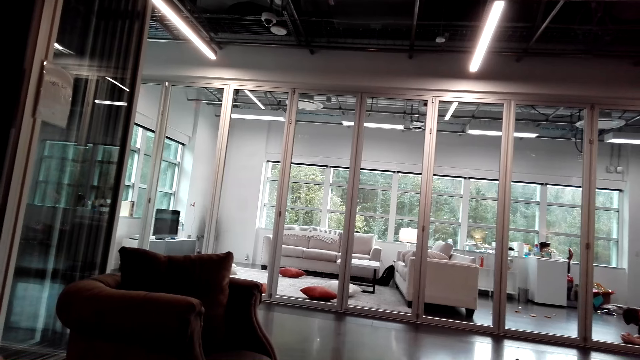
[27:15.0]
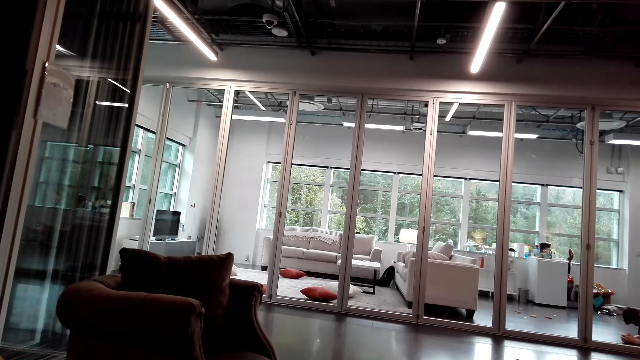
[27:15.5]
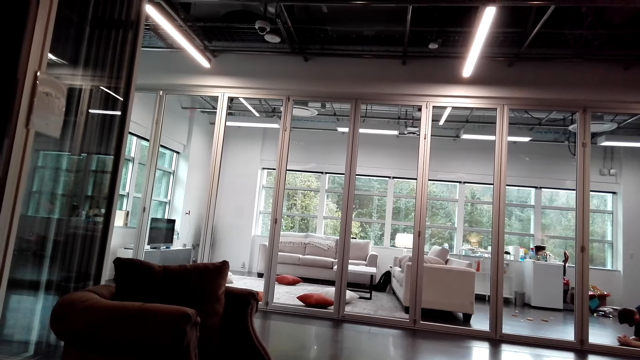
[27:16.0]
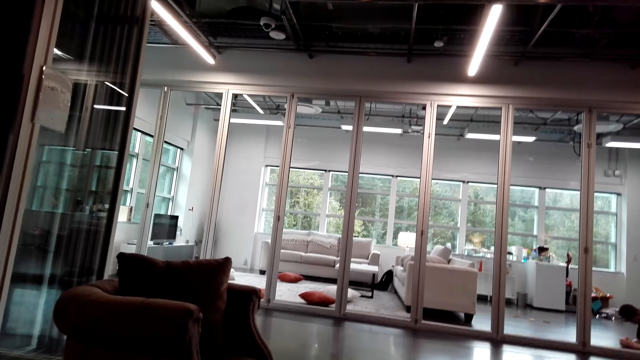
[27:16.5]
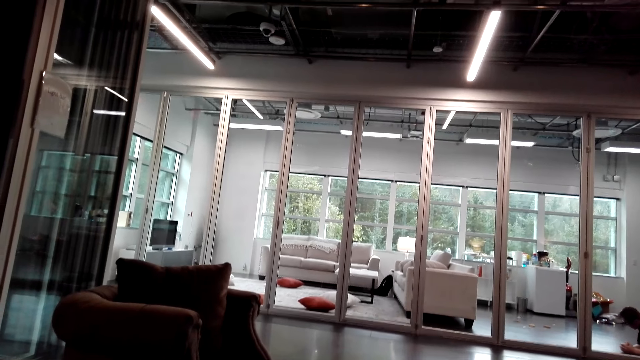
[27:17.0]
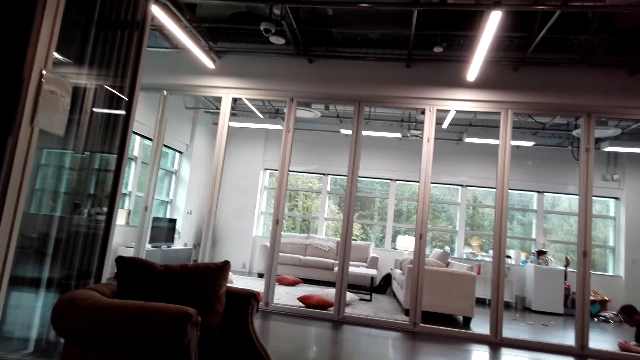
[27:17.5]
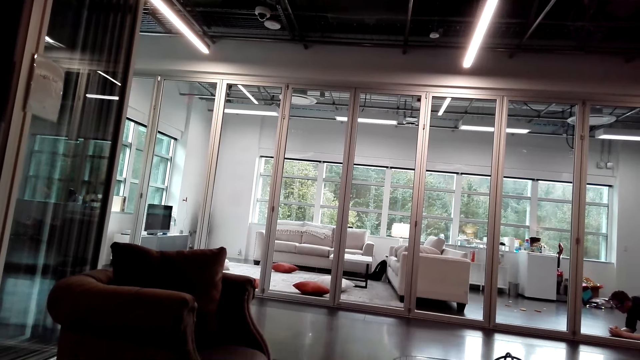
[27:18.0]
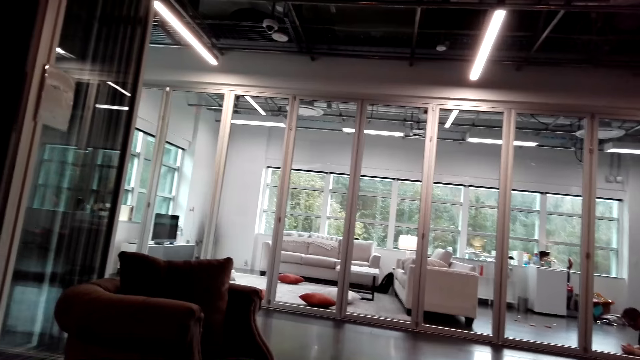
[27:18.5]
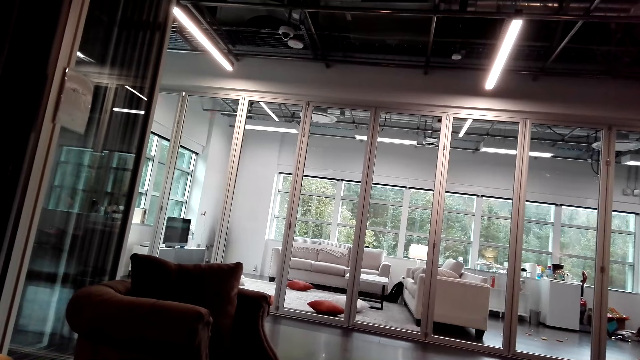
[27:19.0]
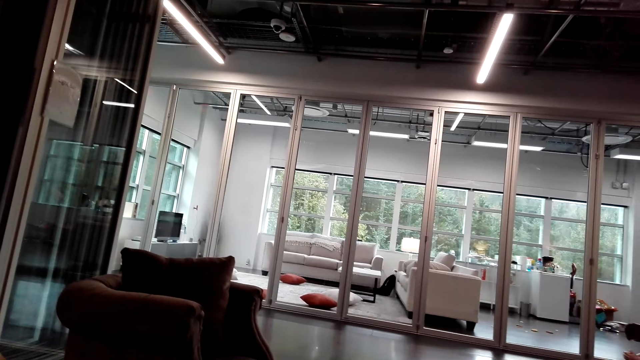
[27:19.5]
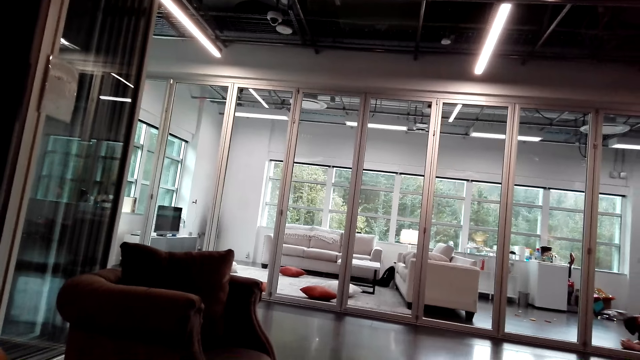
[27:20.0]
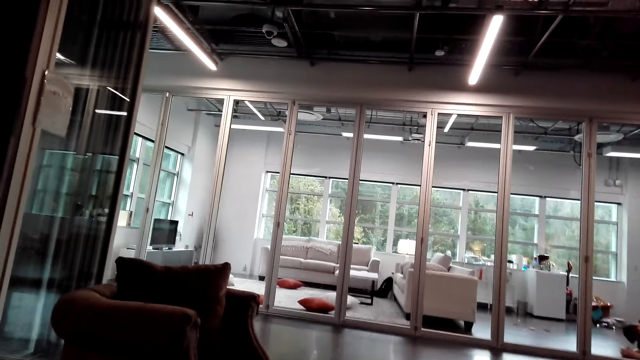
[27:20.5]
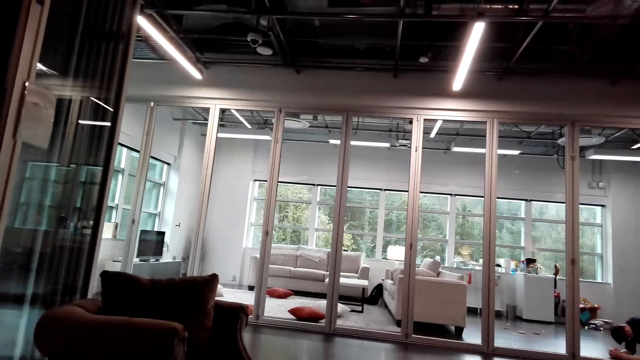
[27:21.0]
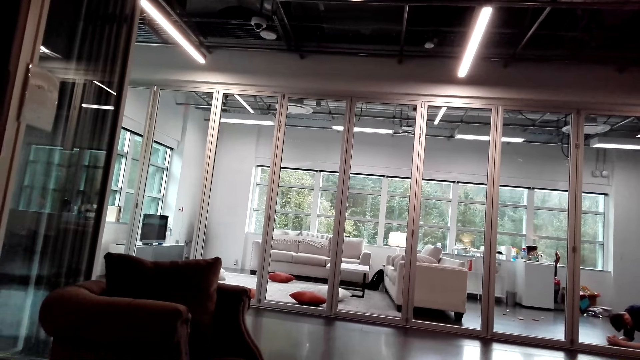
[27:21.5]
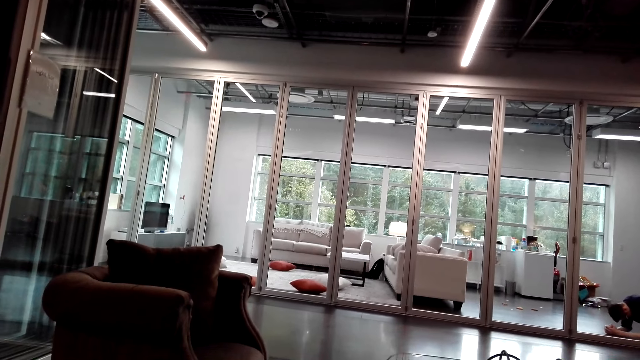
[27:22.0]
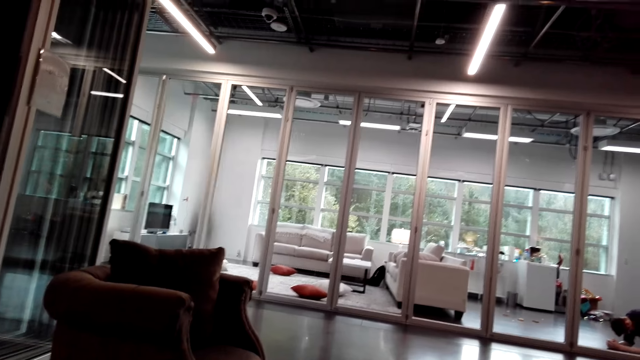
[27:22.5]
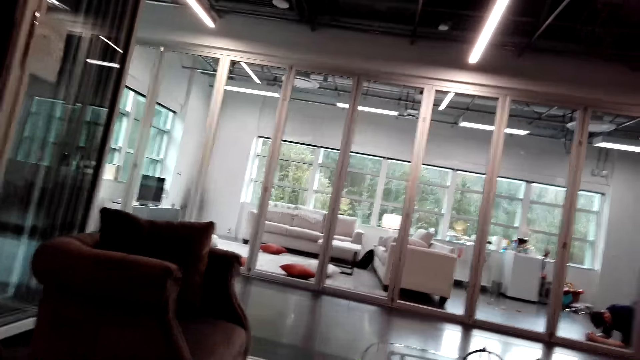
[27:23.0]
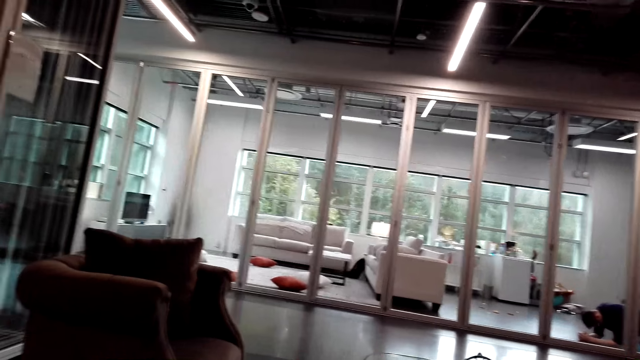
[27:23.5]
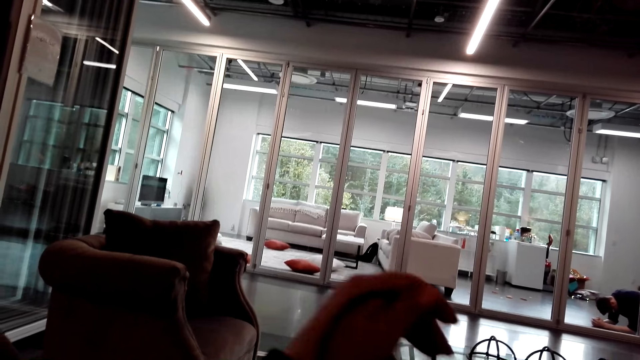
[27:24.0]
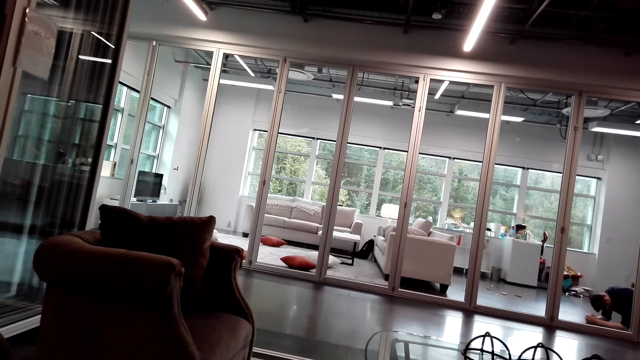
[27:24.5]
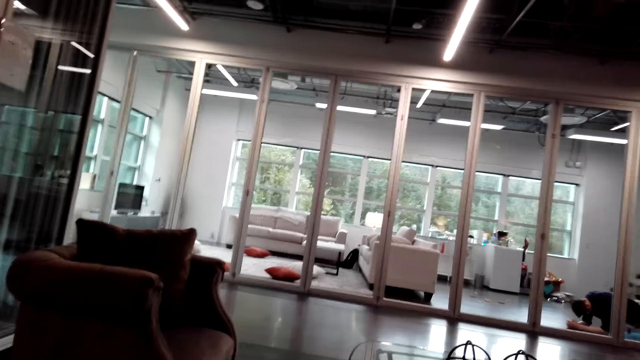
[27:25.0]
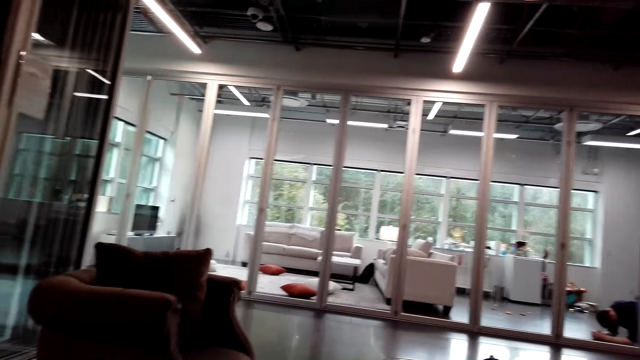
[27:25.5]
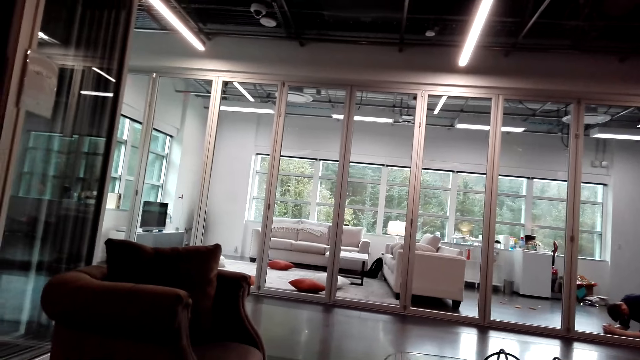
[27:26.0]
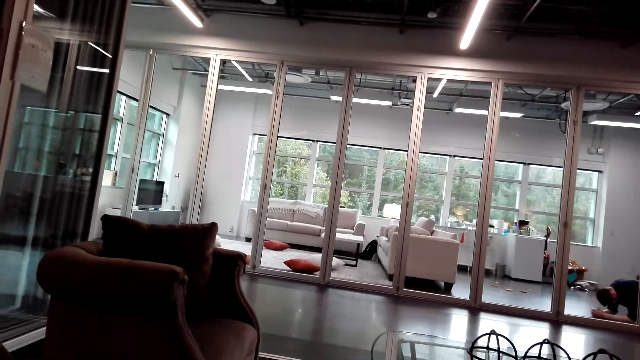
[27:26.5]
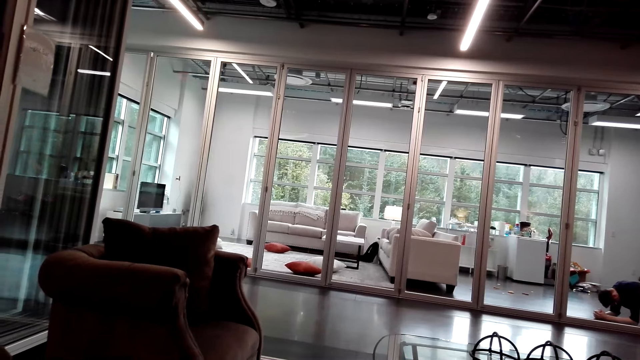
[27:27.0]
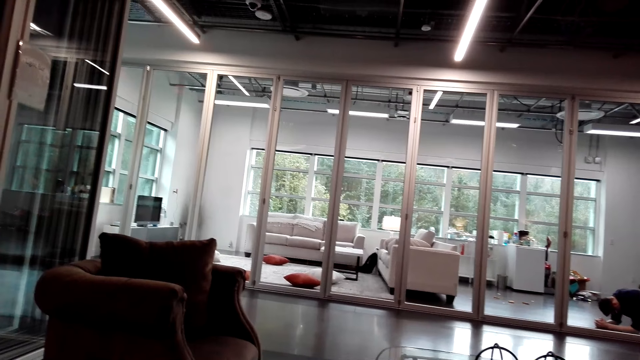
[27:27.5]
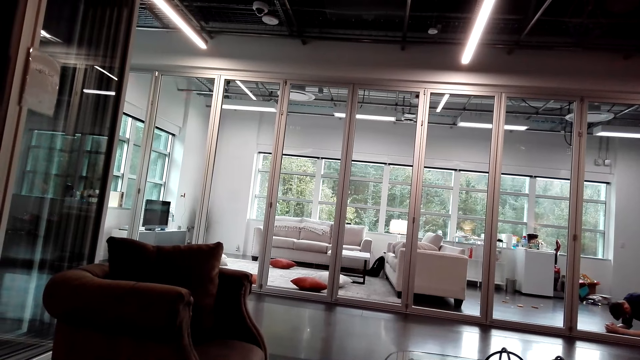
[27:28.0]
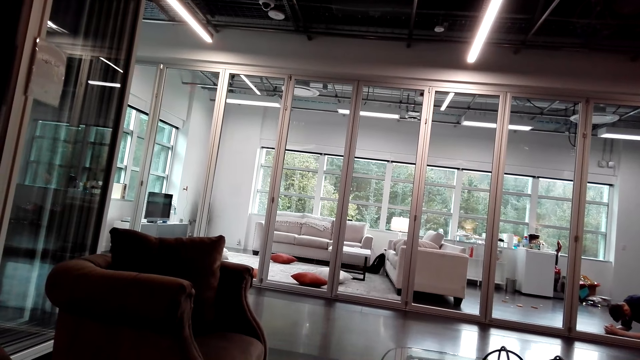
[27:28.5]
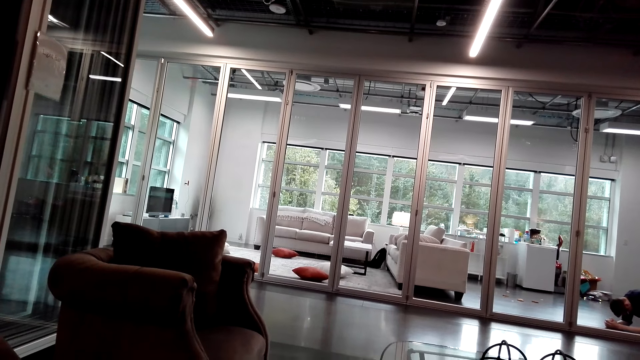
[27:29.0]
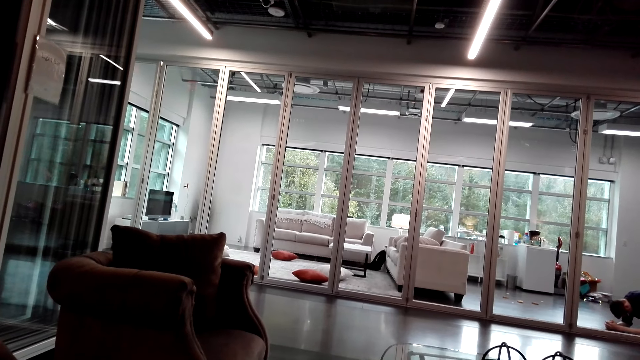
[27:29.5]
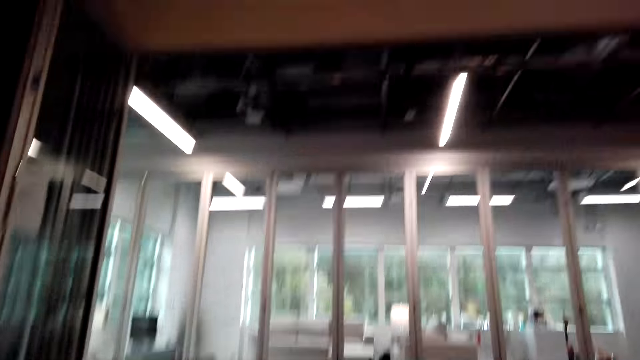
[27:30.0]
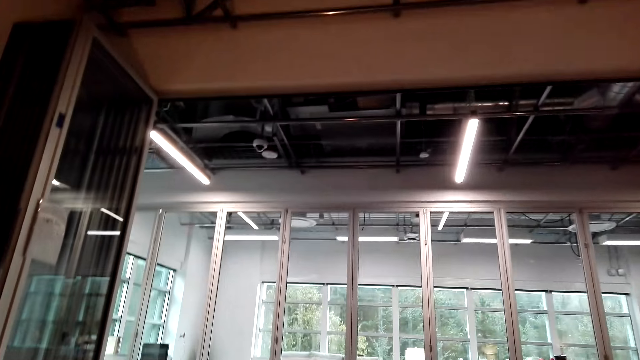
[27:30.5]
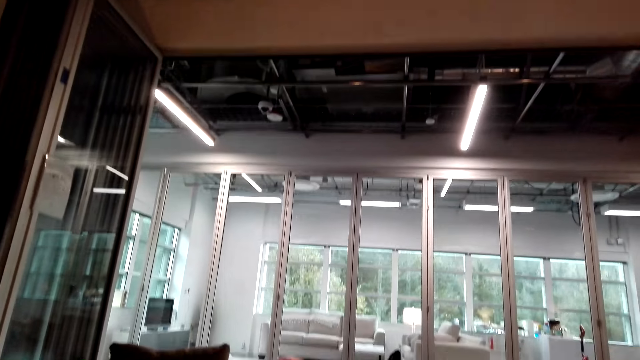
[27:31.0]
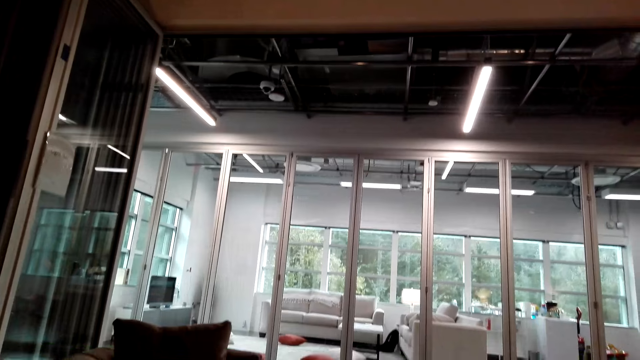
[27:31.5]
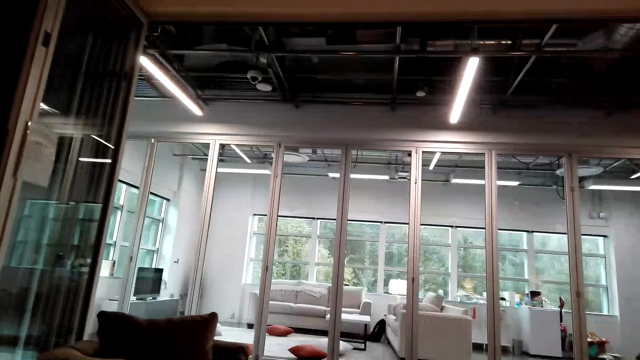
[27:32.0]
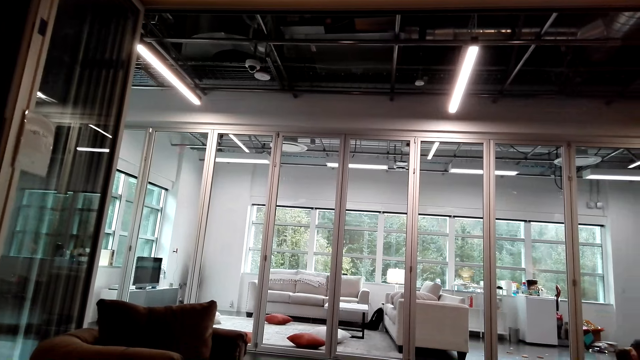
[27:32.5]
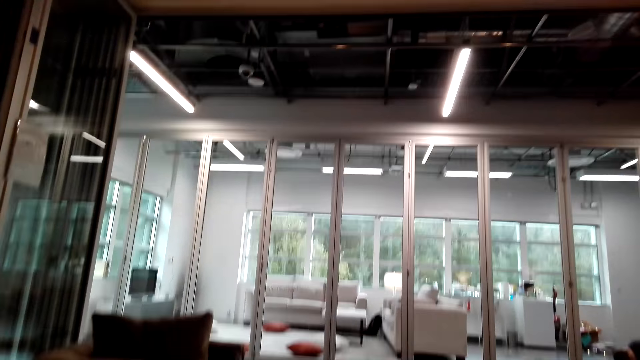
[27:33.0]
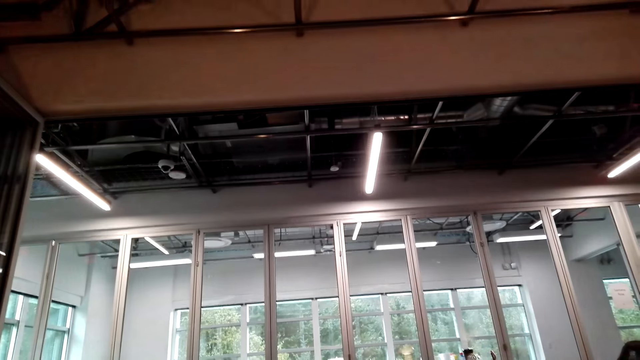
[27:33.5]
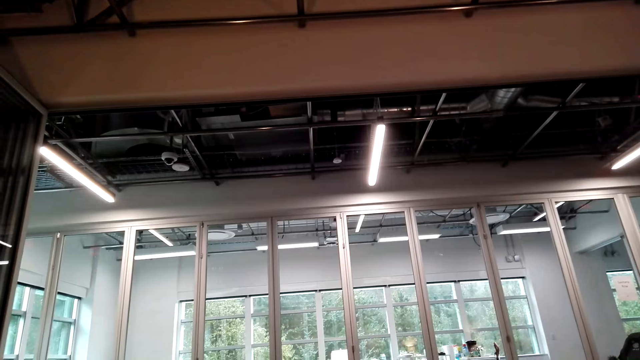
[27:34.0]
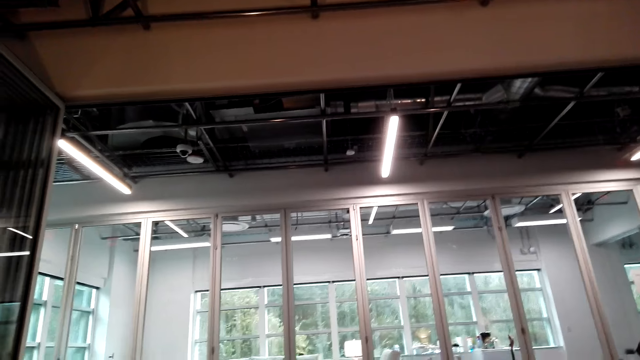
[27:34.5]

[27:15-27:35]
The camera wearer raises a hand. They talk with a person. They raise the hand. They talk with the person.
